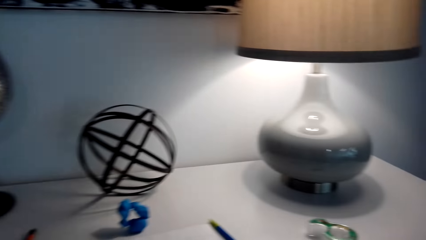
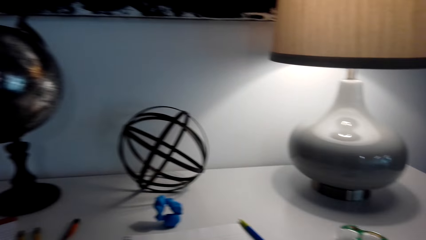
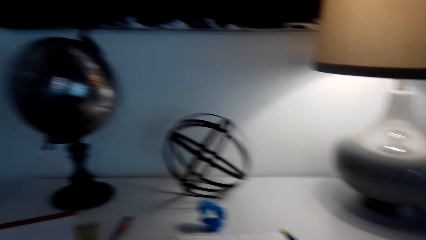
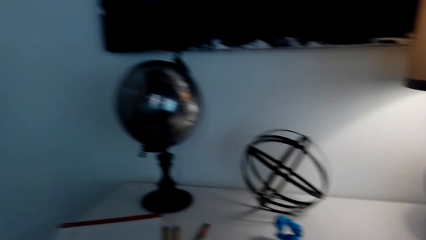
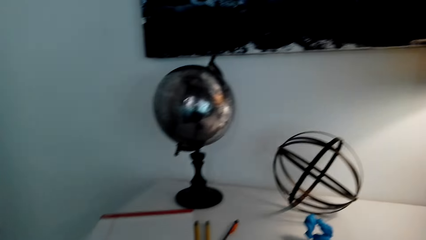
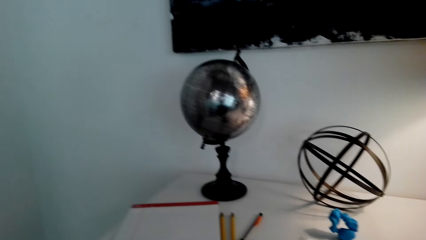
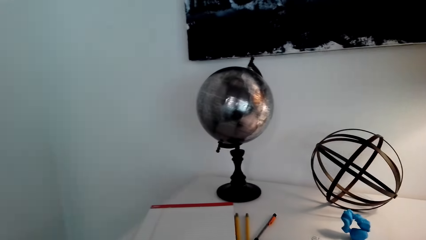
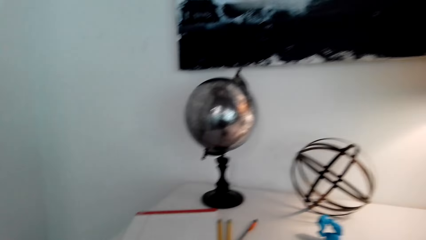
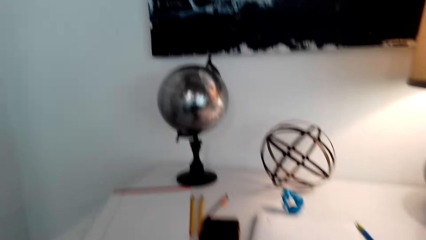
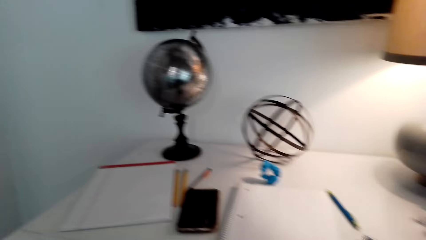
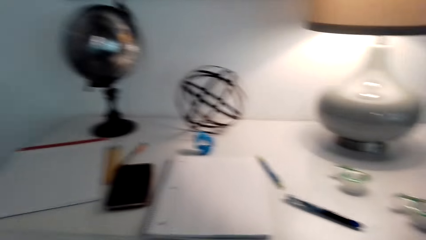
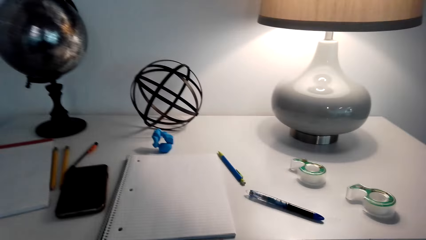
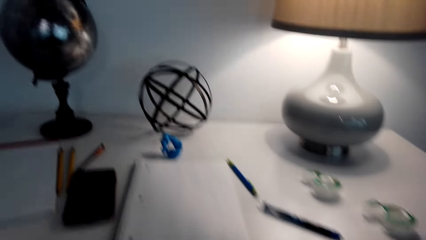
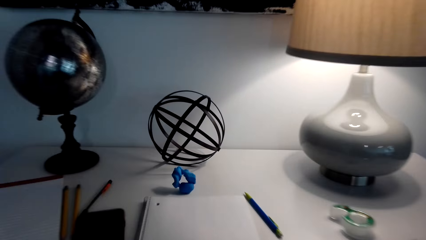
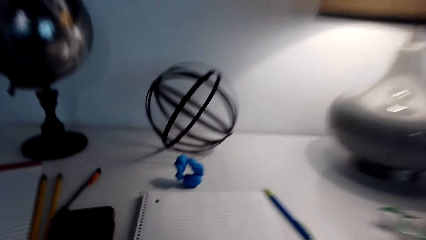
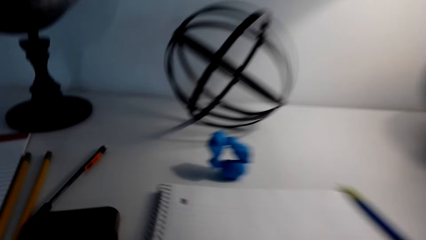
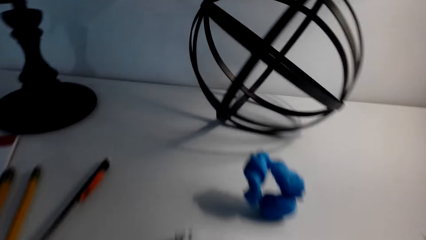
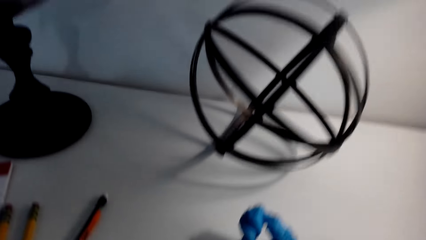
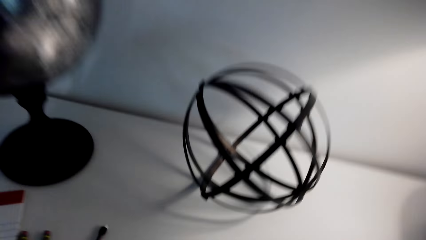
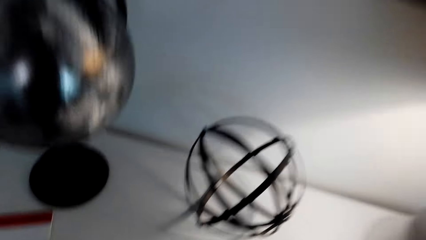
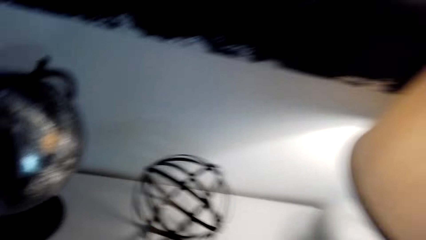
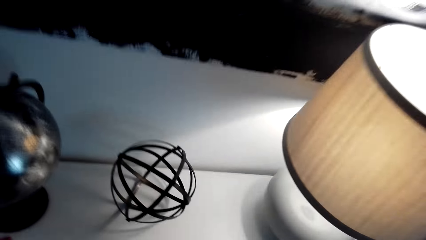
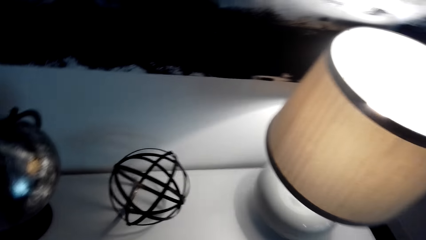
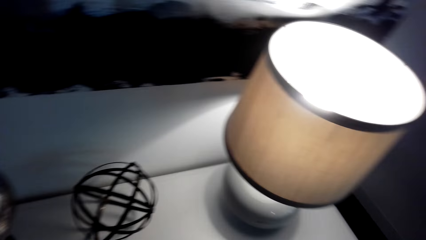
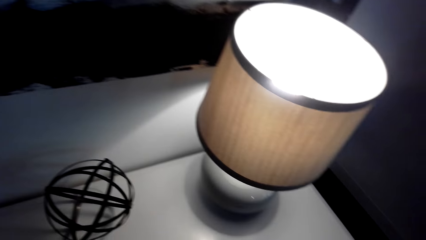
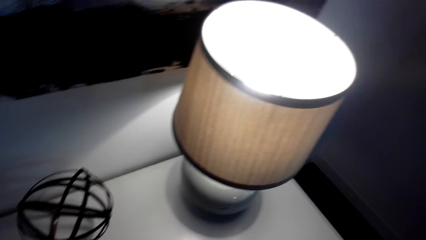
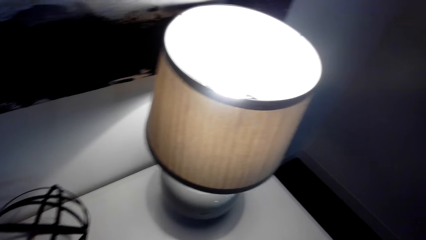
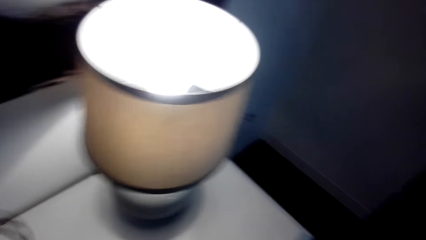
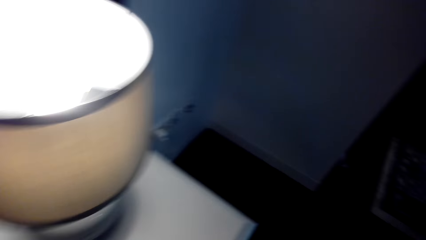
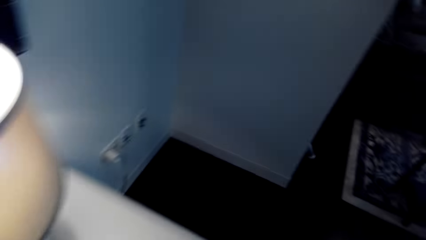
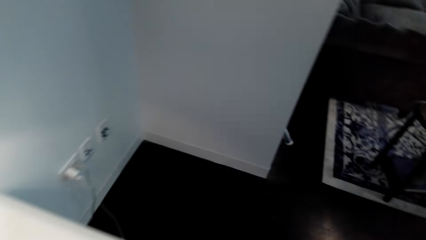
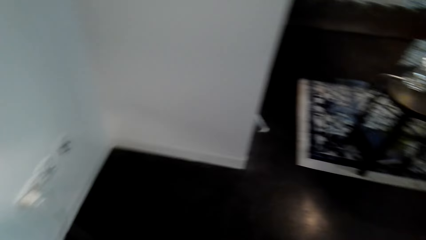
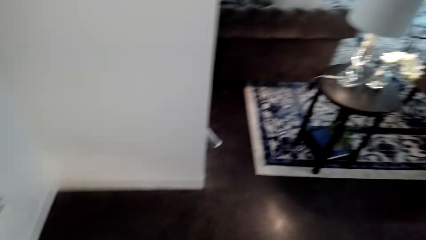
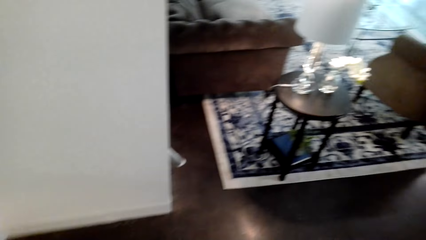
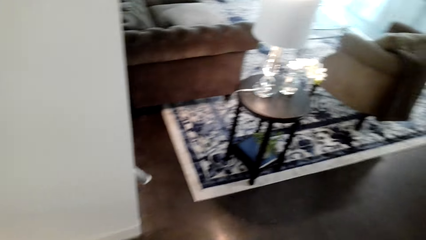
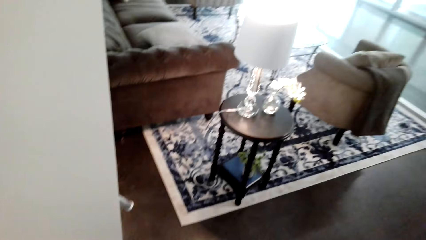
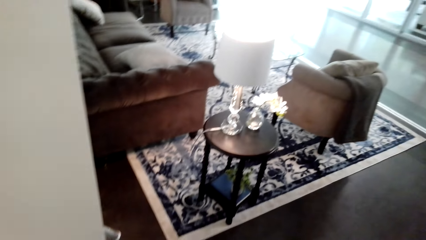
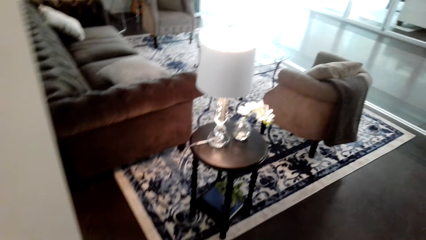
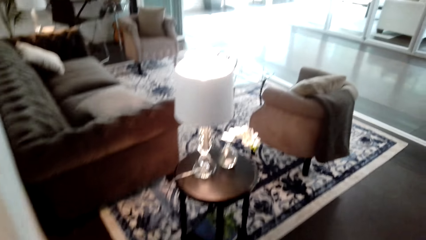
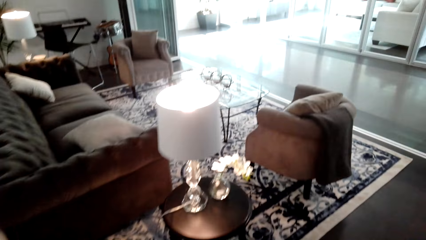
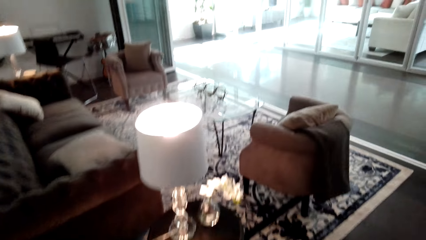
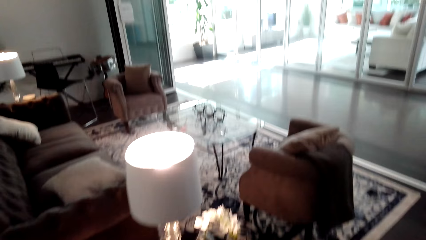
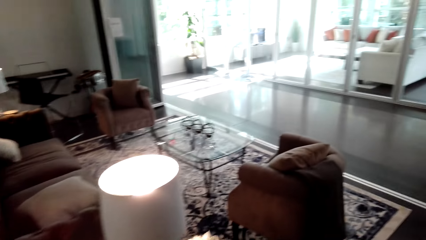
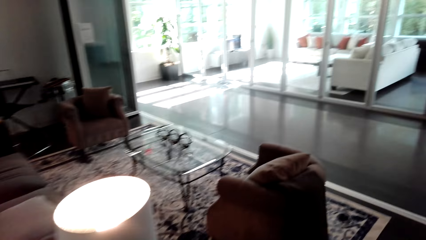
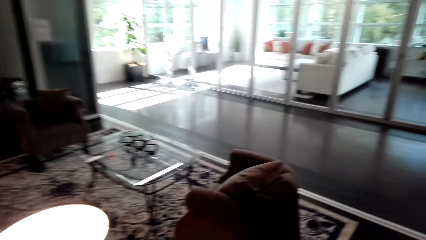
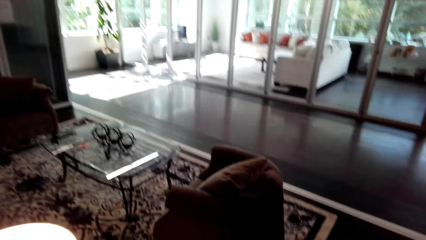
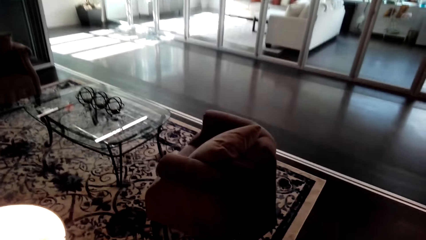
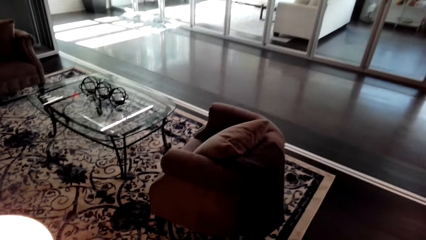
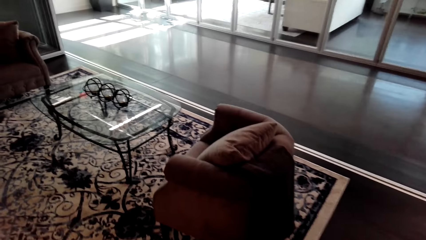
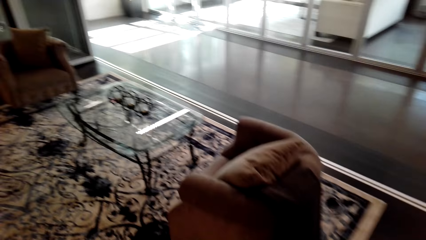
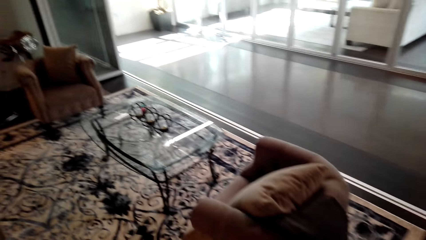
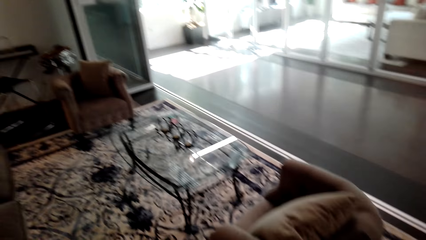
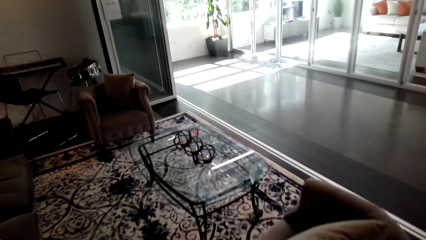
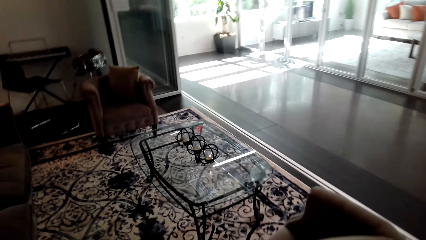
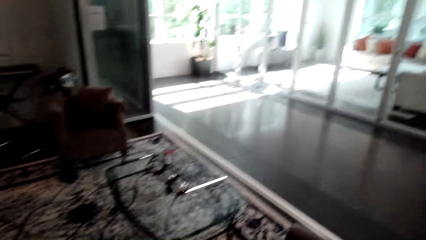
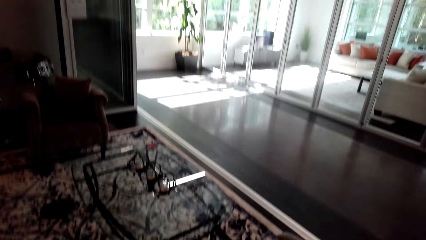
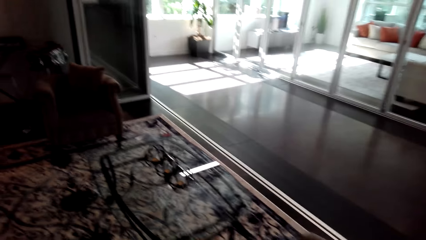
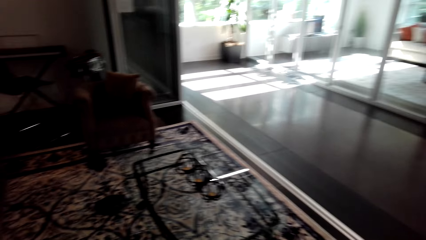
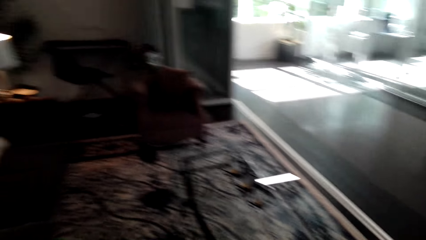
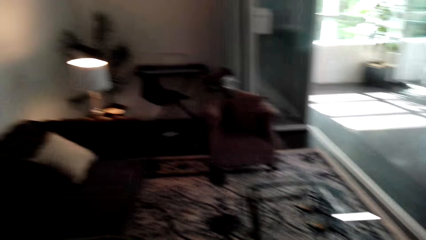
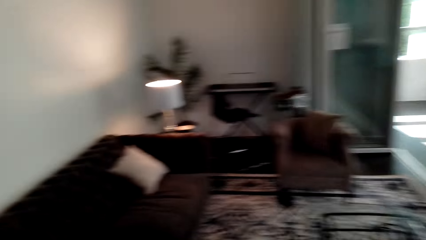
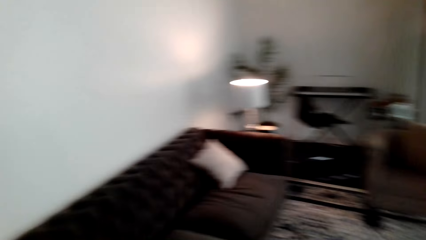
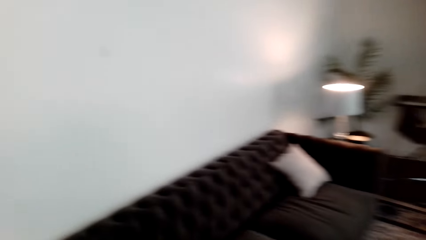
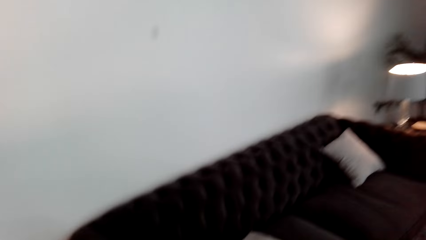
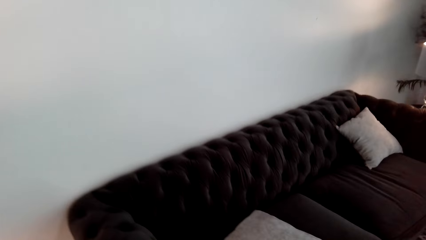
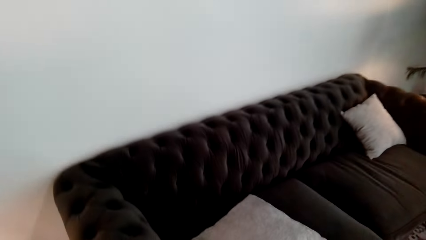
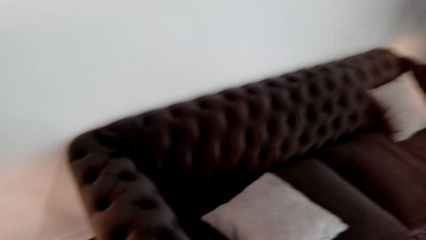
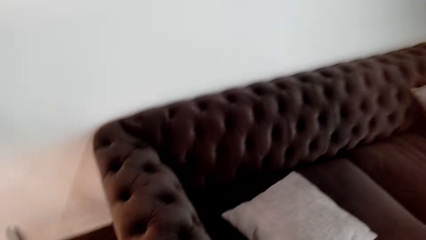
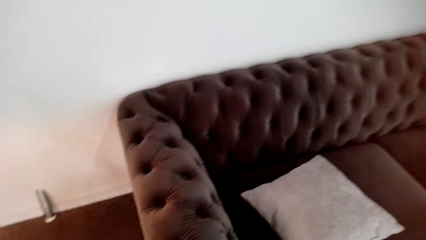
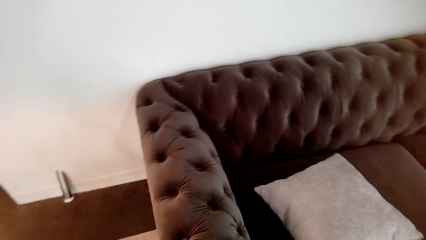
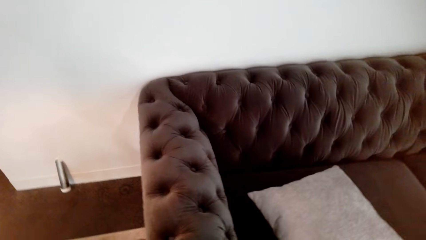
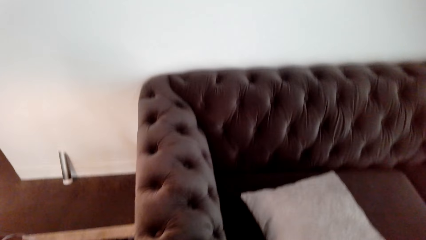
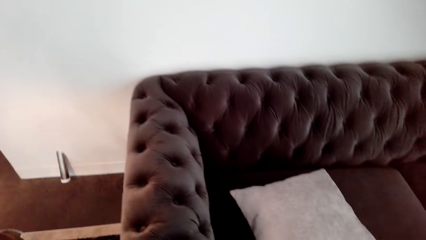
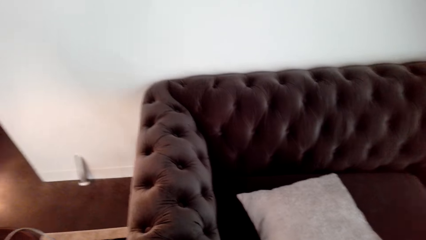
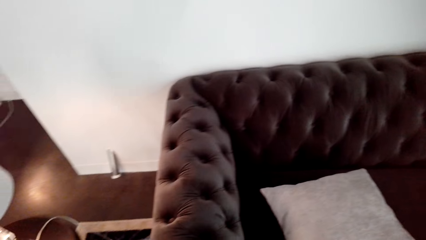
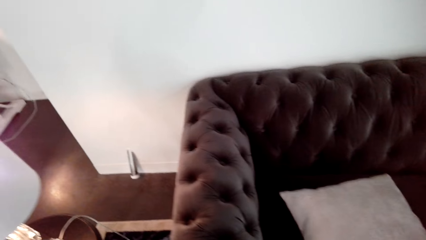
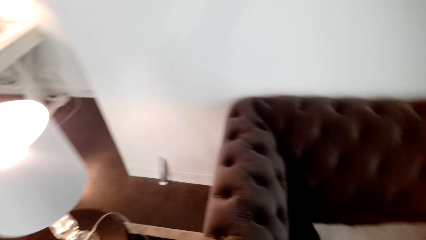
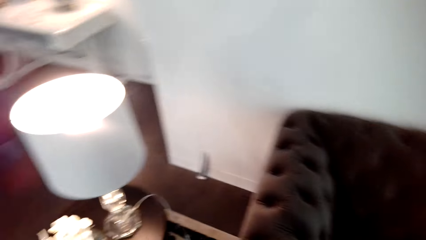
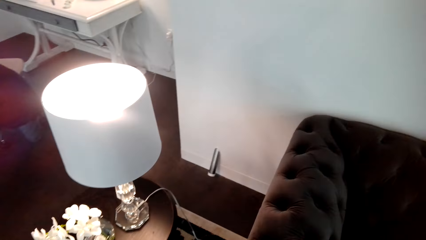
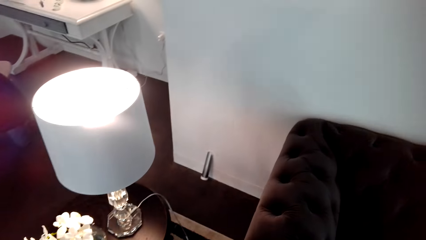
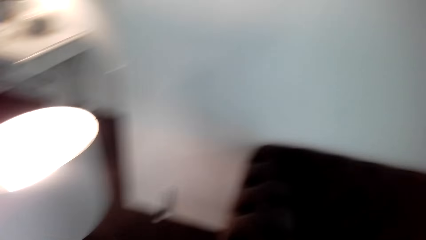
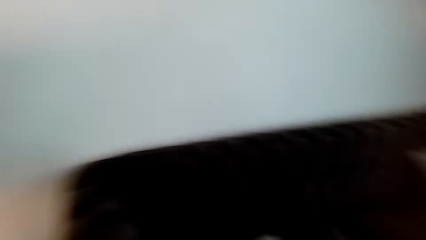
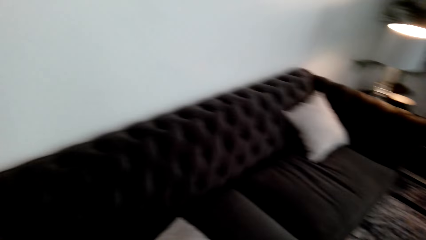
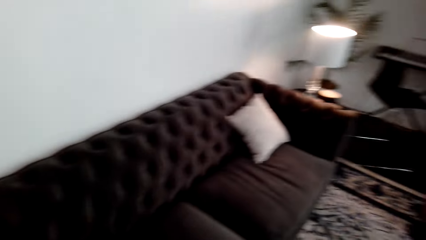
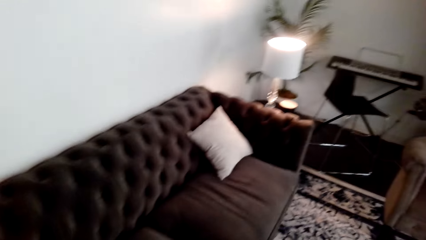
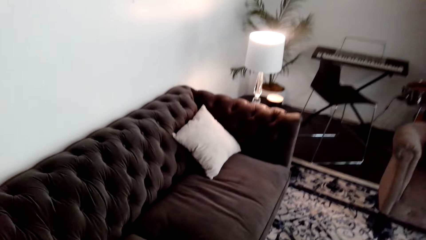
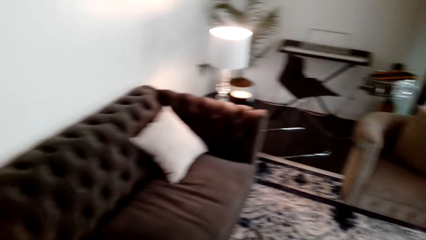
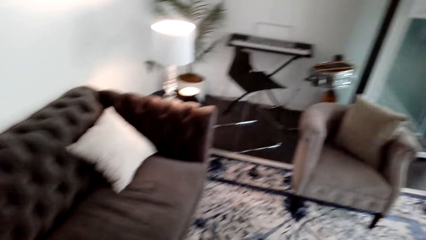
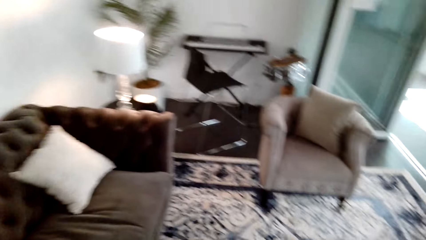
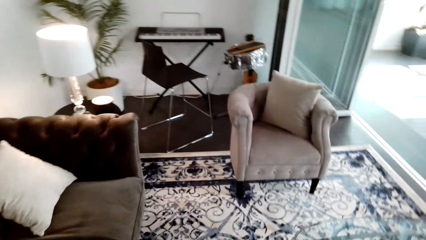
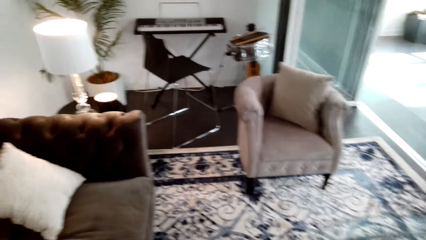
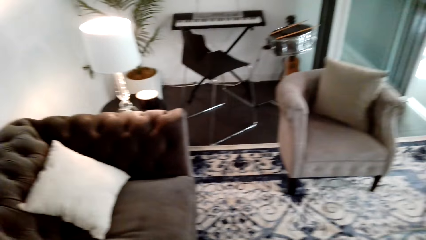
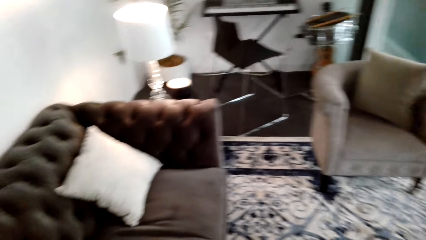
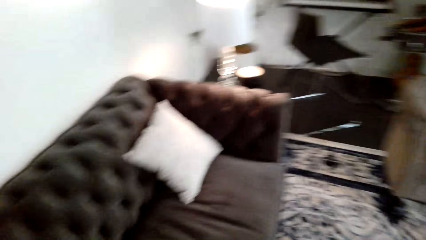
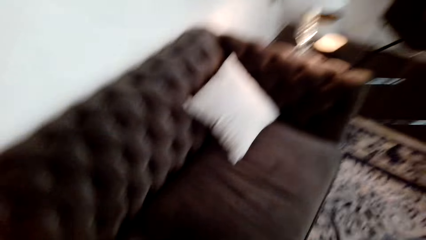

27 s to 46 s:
The camera wearer talks to a man. They look around. They walk around the room. They look around.
